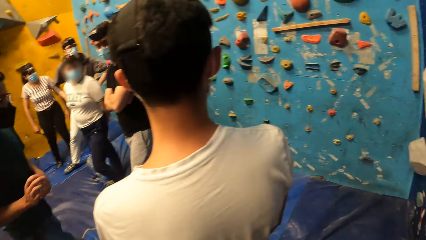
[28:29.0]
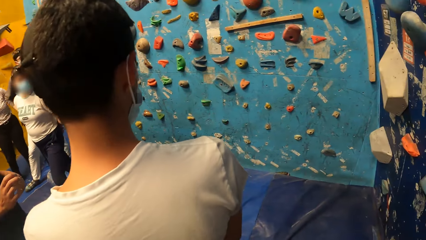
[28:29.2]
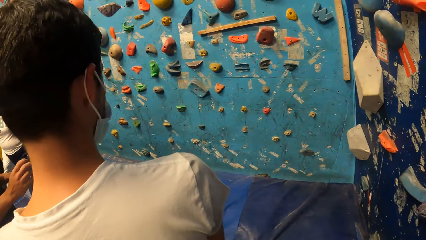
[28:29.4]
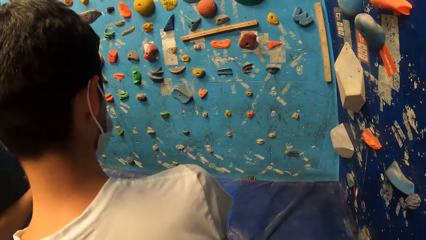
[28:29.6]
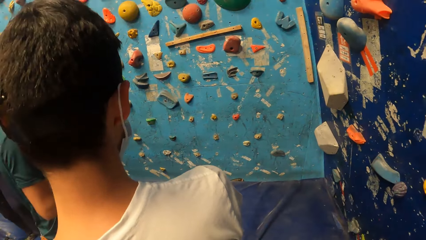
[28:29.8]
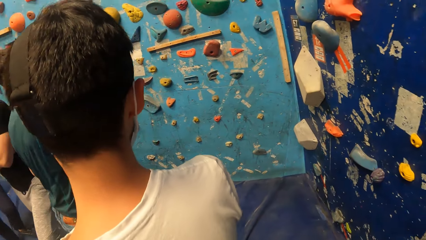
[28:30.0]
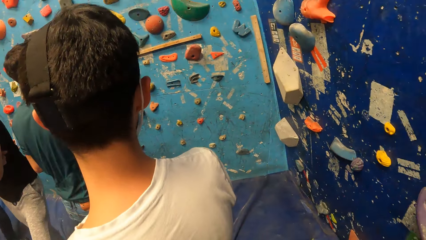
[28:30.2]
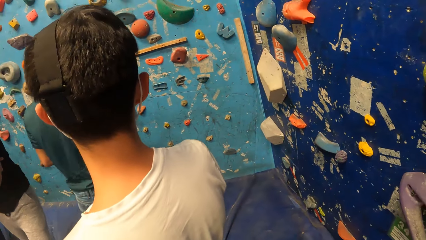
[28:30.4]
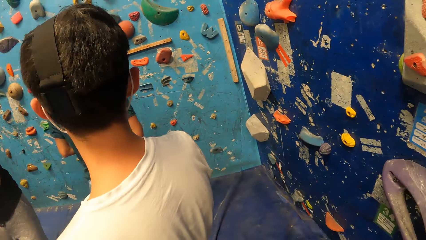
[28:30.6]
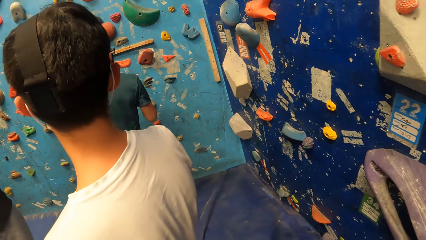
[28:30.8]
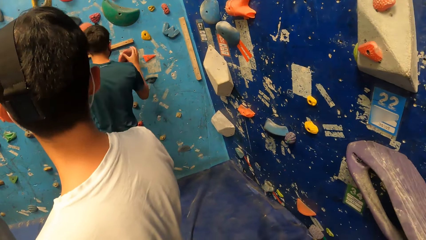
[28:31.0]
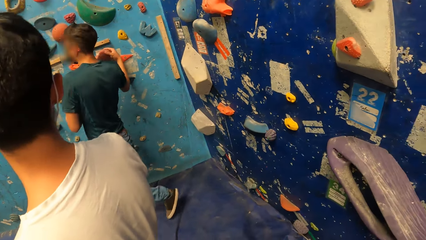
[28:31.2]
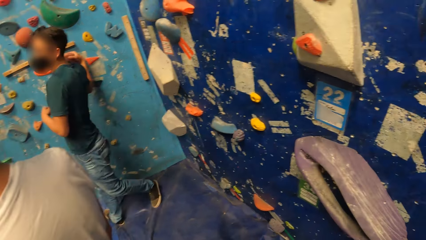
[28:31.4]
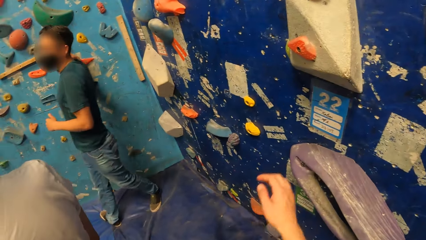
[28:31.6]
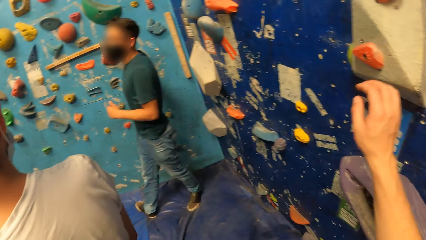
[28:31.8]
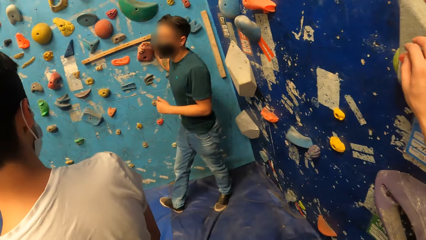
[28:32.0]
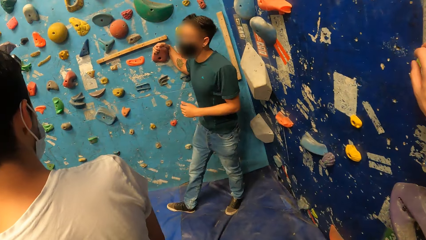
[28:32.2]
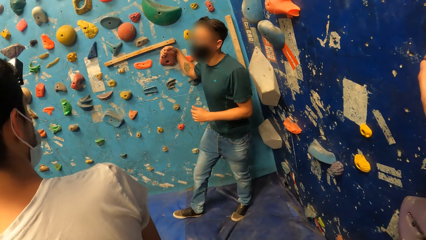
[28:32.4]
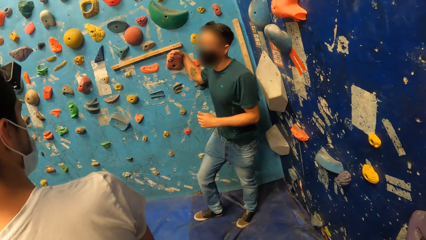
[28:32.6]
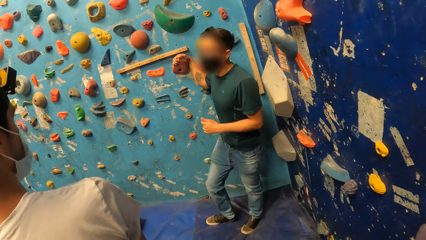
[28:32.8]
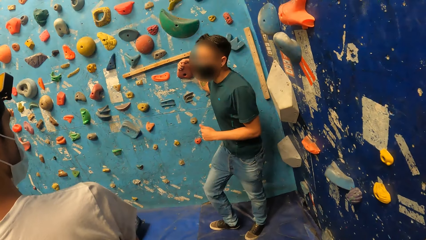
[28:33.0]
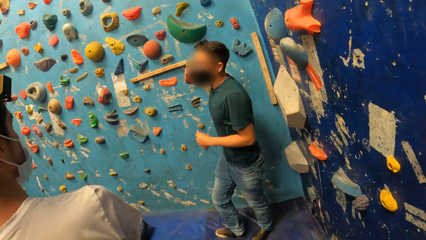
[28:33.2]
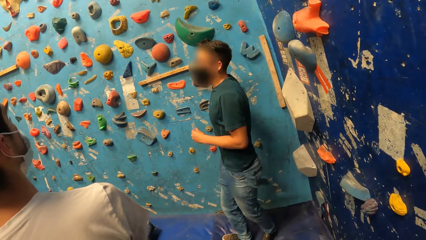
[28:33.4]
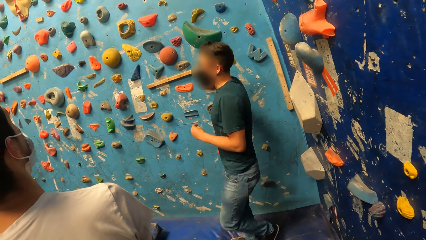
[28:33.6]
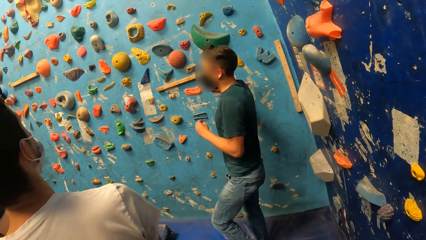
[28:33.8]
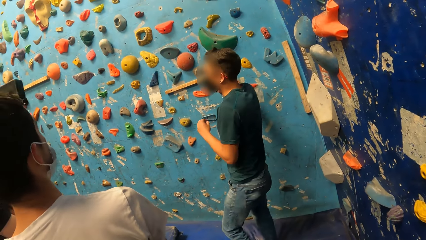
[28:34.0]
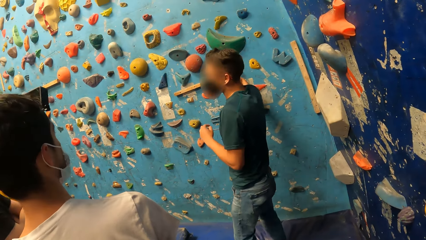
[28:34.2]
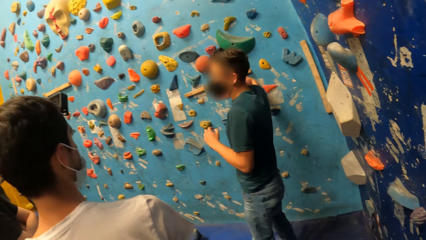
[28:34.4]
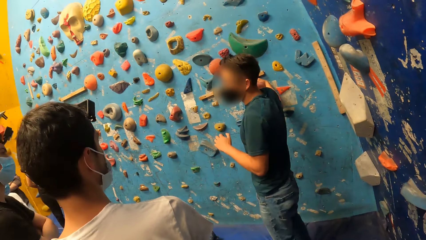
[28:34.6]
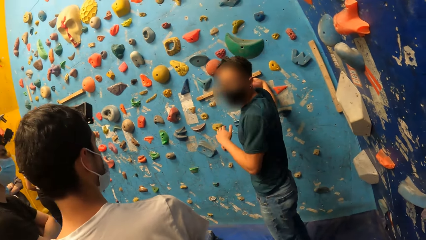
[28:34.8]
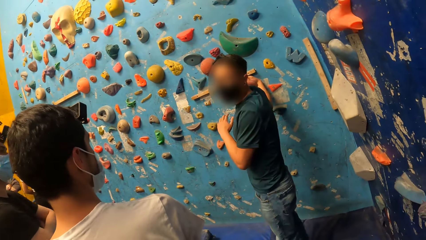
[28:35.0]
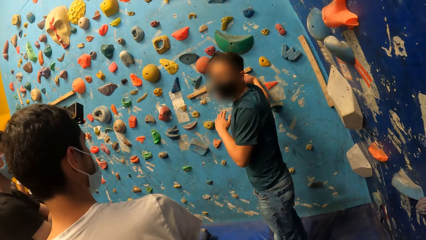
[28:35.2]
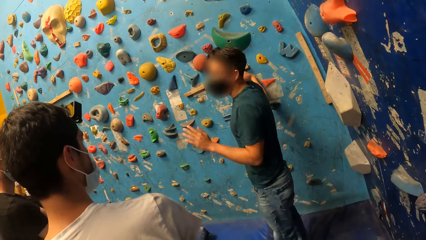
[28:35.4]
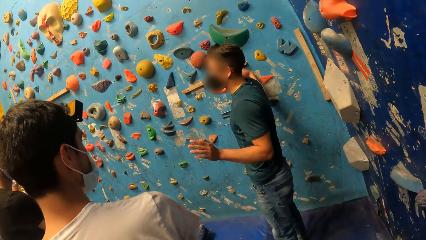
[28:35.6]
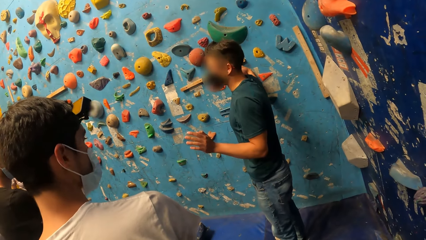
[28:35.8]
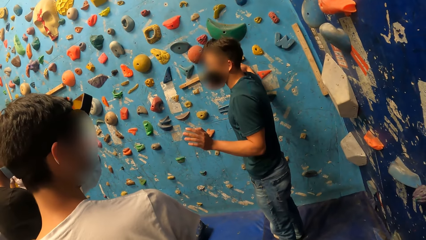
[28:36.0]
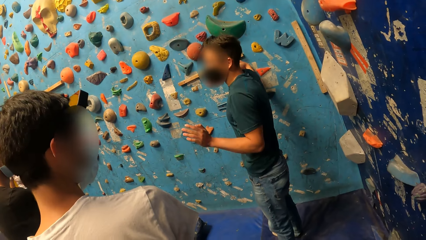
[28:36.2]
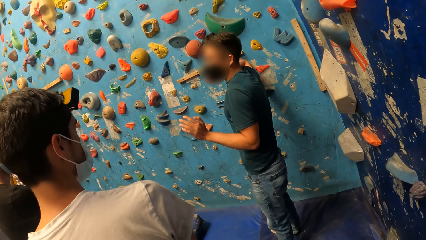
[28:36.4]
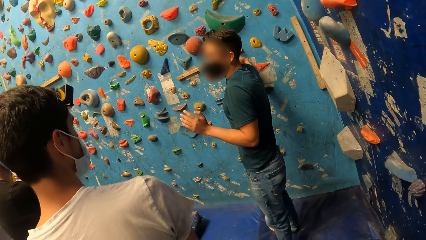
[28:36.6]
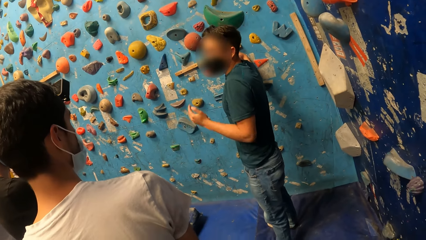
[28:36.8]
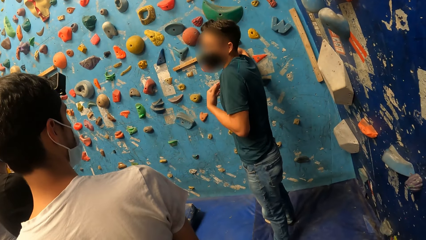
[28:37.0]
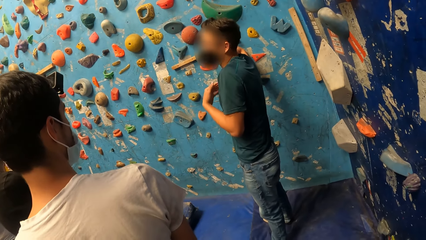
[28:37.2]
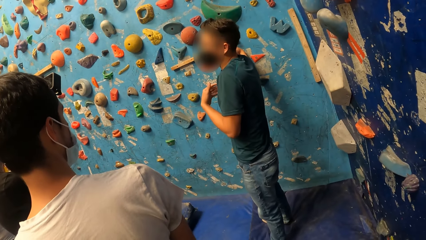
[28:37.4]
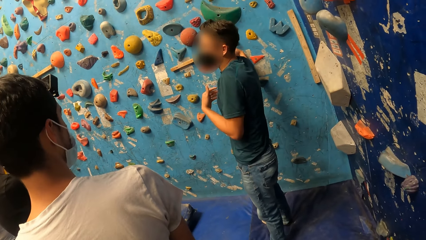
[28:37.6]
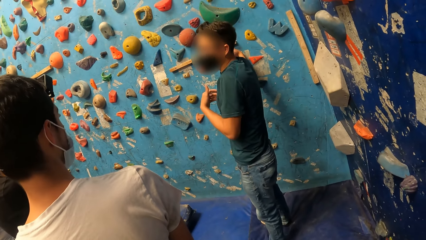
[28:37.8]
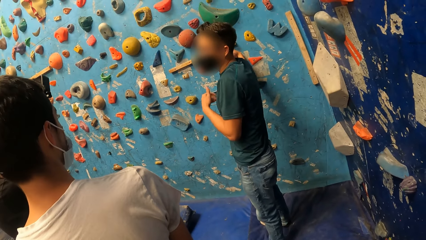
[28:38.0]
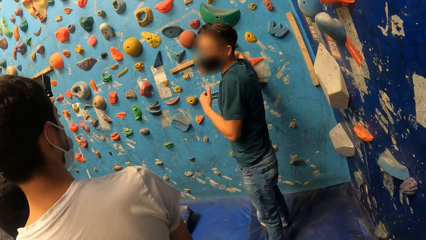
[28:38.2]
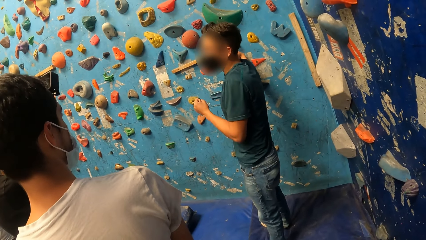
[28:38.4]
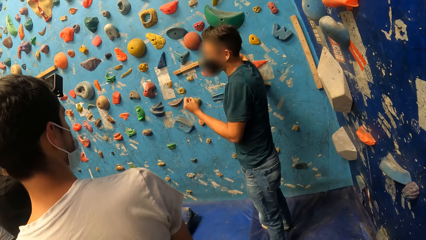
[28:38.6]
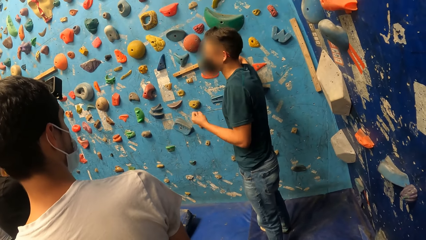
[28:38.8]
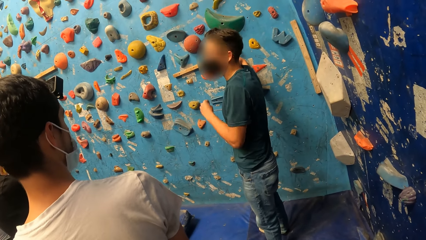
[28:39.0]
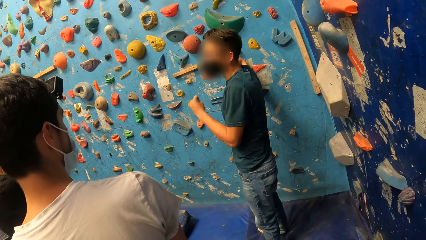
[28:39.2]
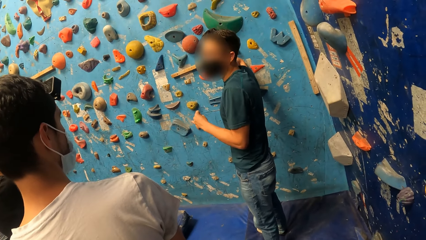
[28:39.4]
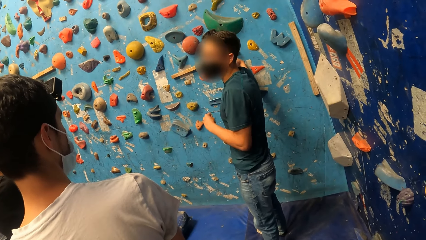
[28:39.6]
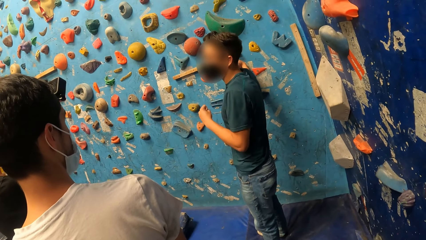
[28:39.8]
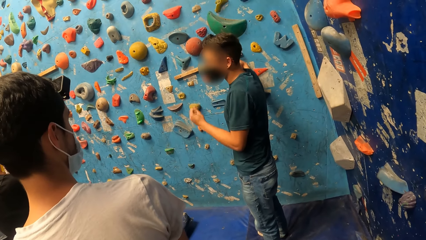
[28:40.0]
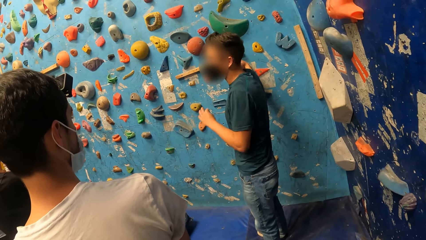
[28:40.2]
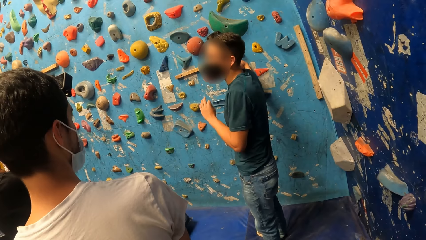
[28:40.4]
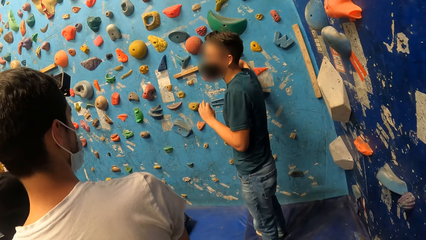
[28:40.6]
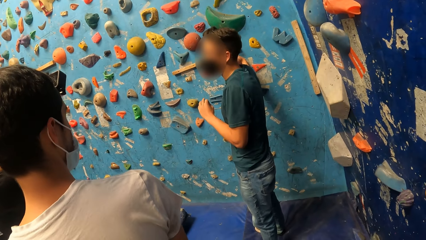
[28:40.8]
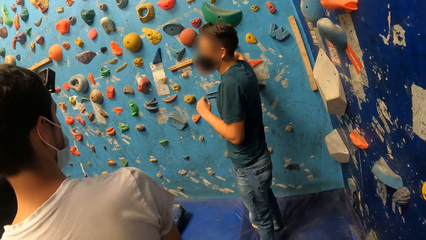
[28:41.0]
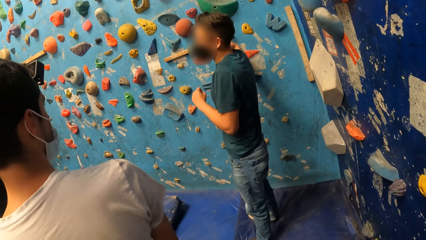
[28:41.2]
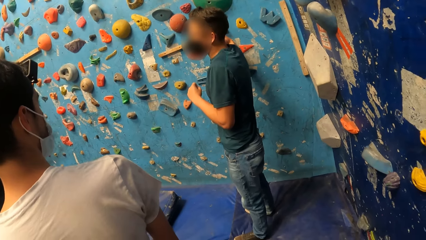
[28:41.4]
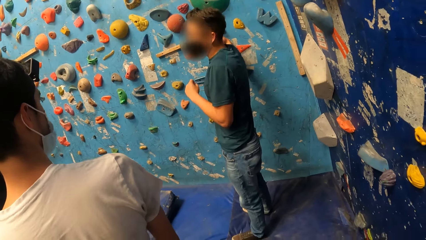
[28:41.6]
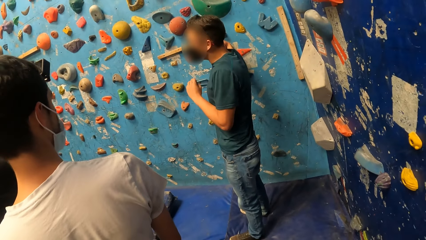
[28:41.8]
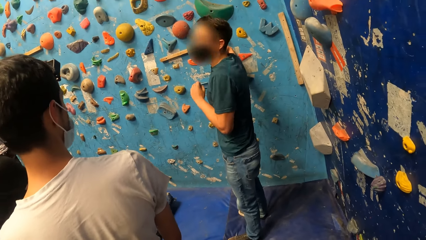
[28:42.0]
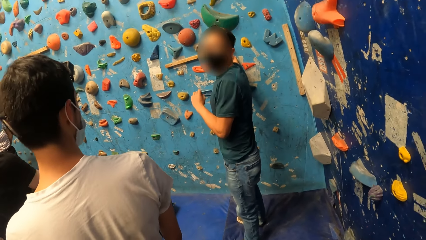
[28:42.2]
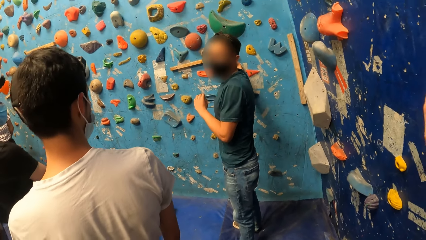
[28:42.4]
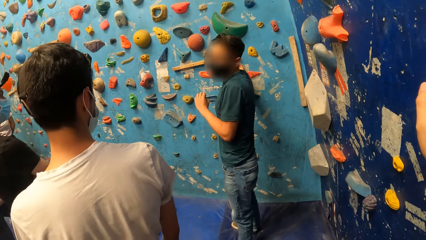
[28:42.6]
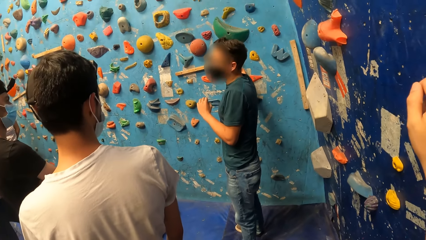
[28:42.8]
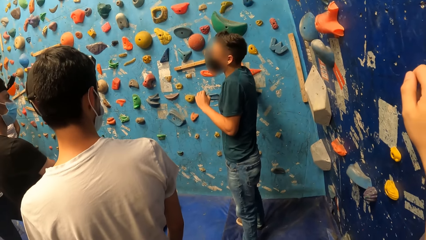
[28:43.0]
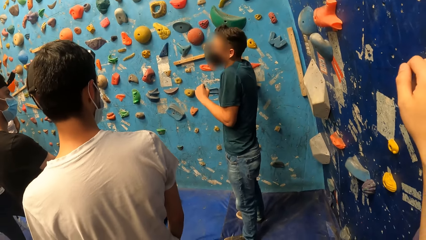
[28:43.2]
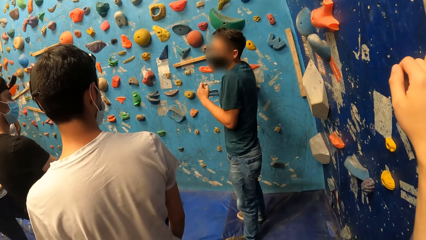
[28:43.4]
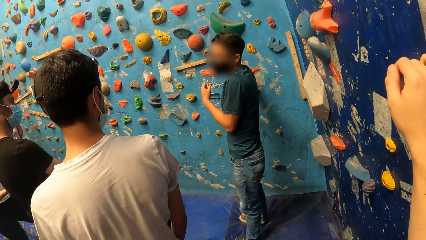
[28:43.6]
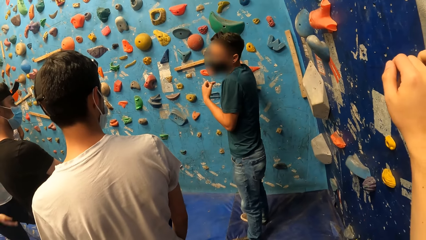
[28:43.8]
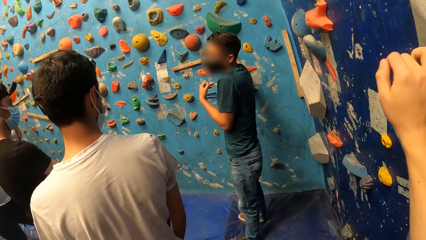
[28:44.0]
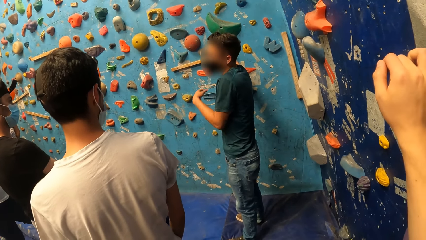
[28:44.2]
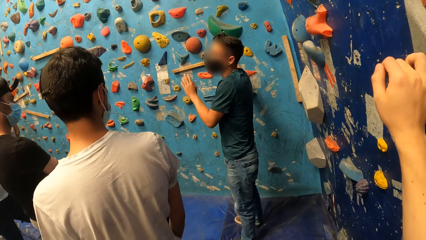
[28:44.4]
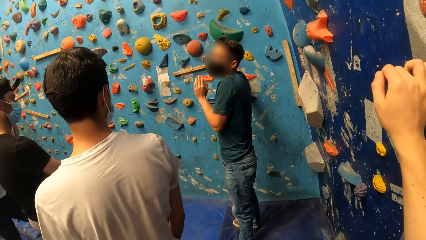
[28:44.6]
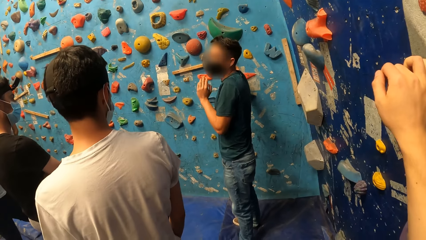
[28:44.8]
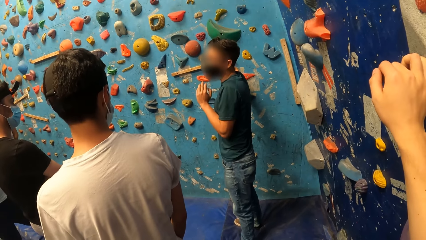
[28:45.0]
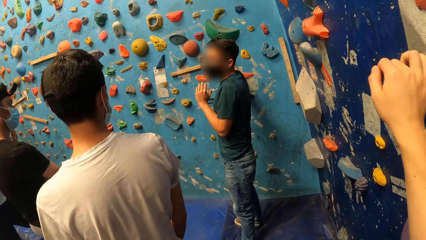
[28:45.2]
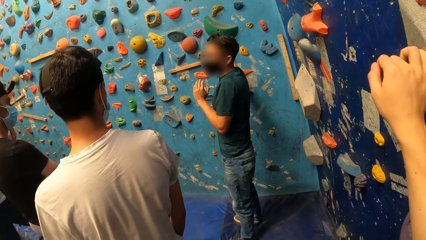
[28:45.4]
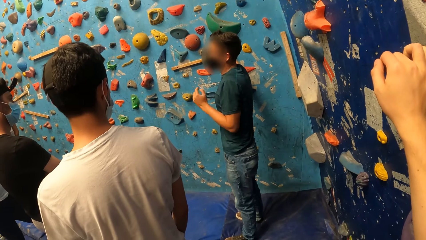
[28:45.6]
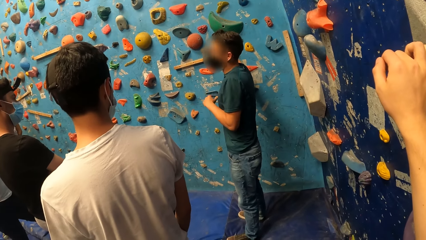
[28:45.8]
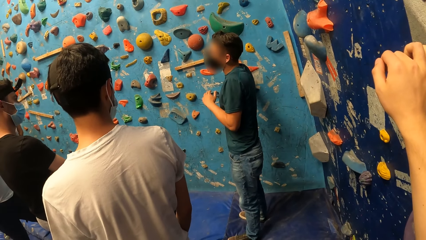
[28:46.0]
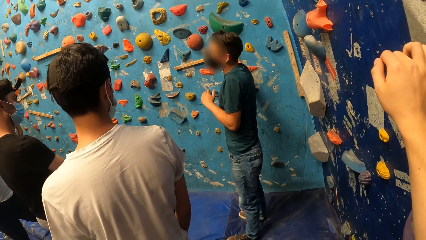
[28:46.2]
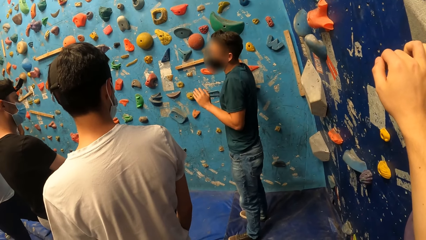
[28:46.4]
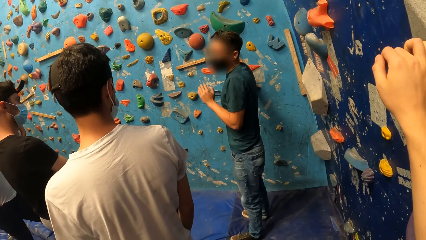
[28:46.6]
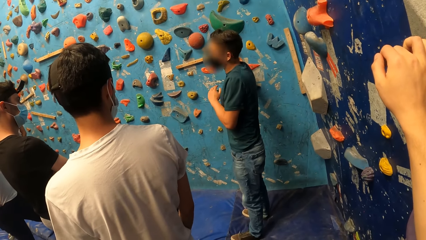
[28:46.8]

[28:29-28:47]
The man holds a climbing hold on a bouldering wall with his right hand. The camera wearer holds a climbing hold on the bouldering wall with his right hand. He touches the climbing mountain. He looks around. He touches the climbing mountain.
